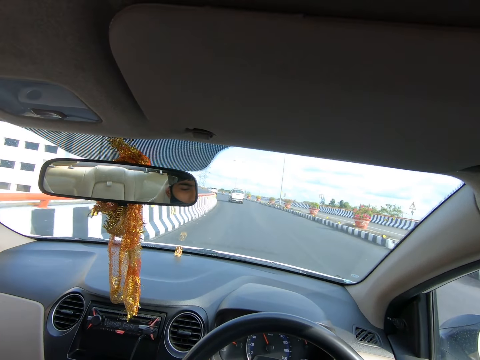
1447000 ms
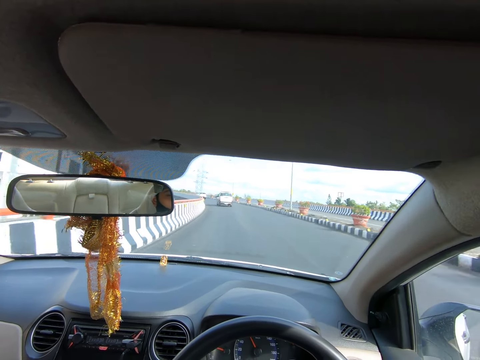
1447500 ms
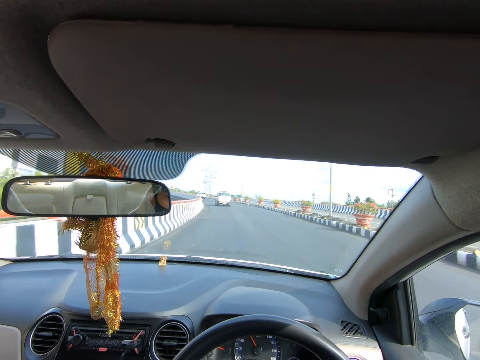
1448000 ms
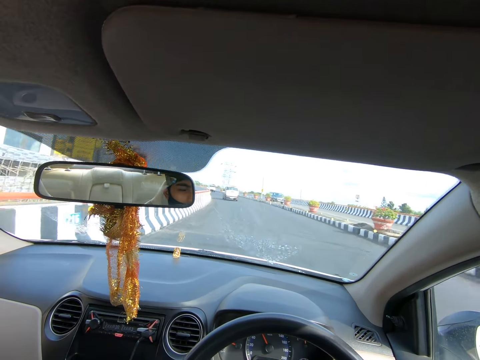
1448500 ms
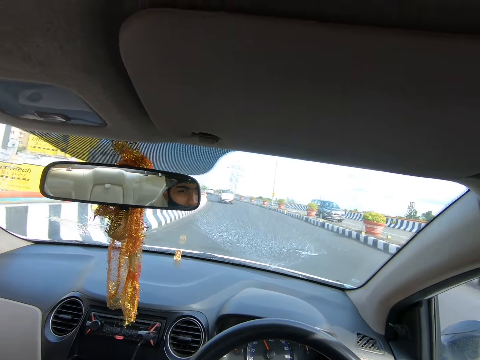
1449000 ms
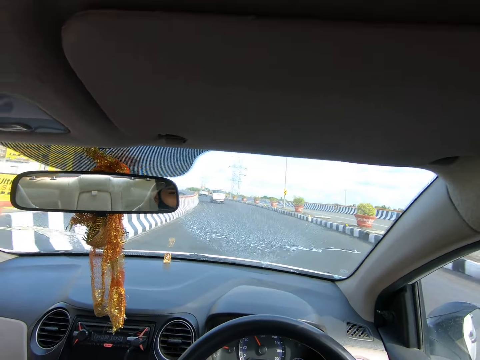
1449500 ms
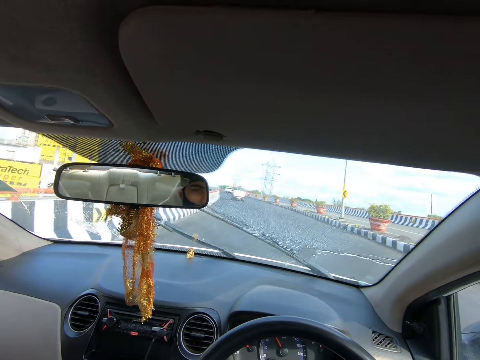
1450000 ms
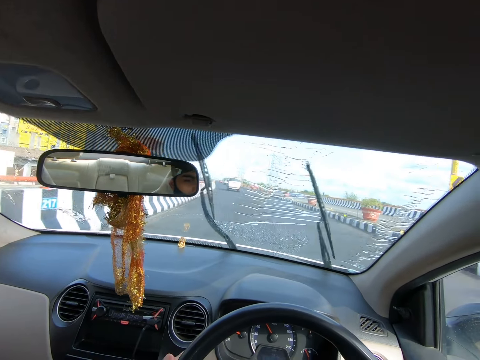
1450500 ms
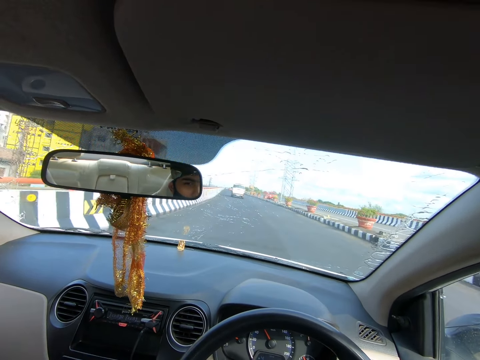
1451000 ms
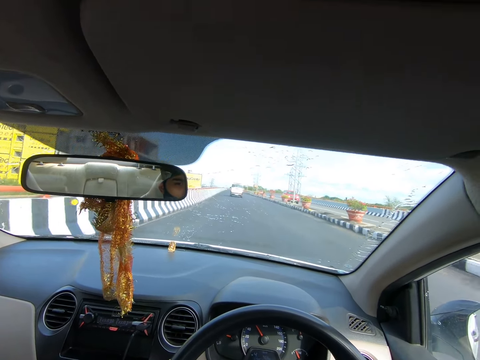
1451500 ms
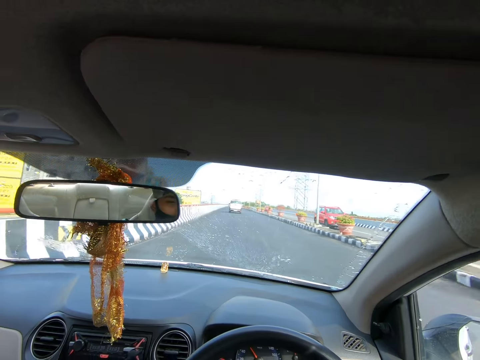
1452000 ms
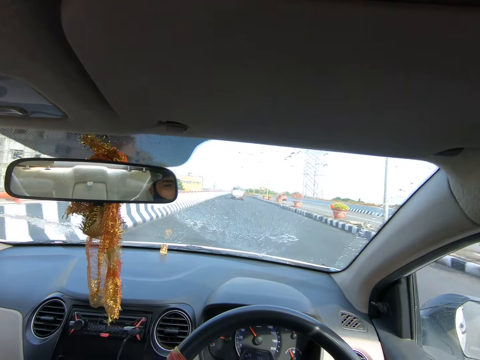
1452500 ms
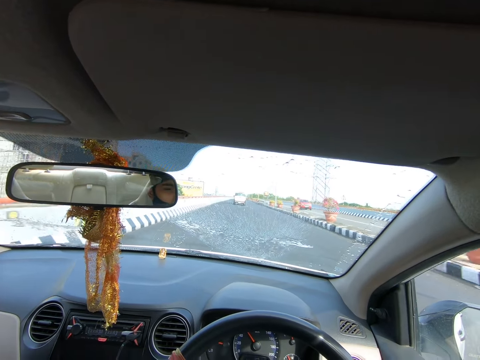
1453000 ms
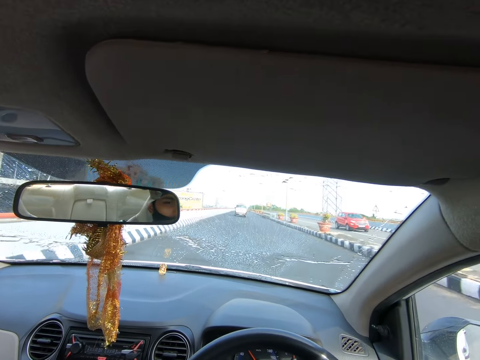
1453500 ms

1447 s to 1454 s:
The camera wearer cleans the windscreen with a wiper blade and water.

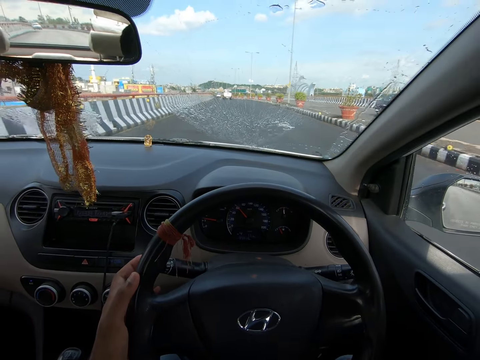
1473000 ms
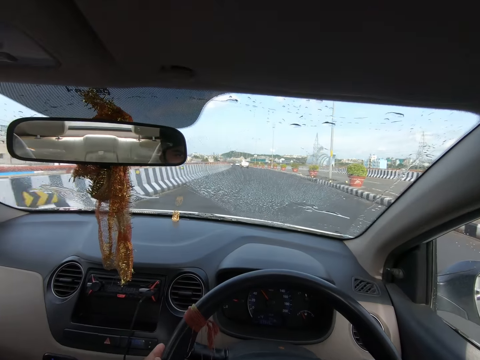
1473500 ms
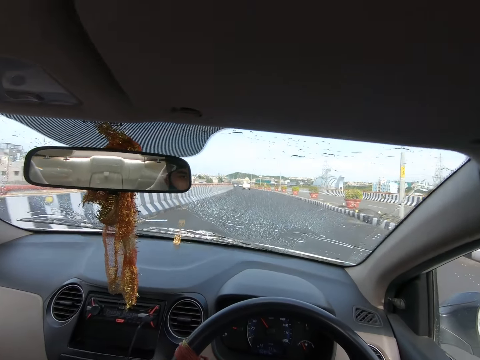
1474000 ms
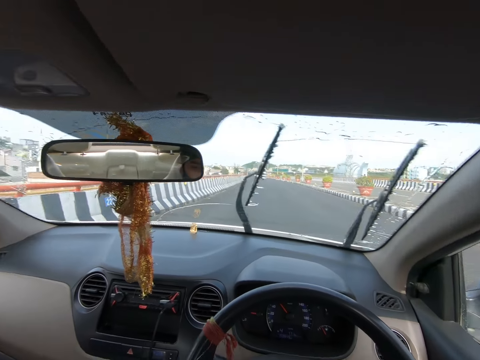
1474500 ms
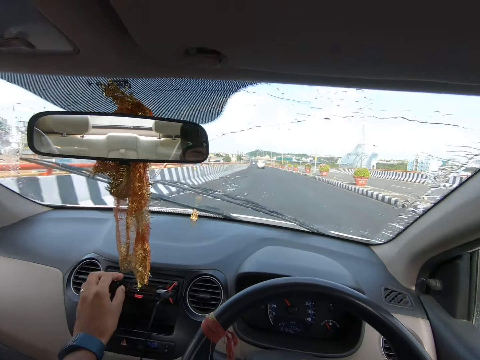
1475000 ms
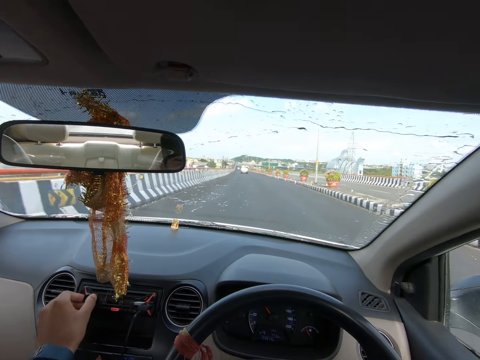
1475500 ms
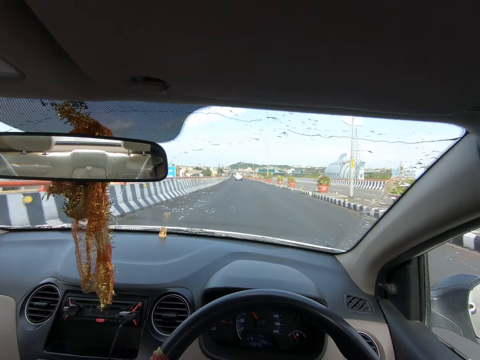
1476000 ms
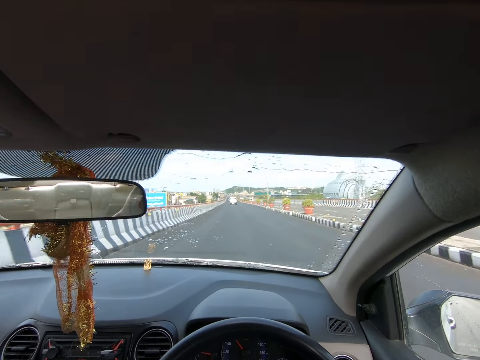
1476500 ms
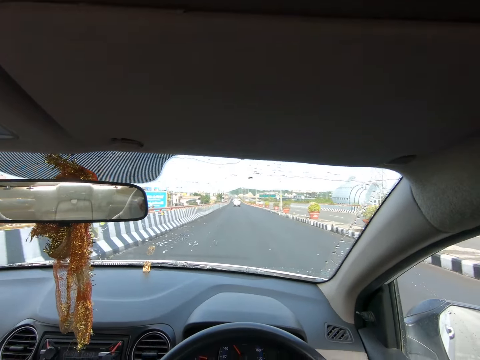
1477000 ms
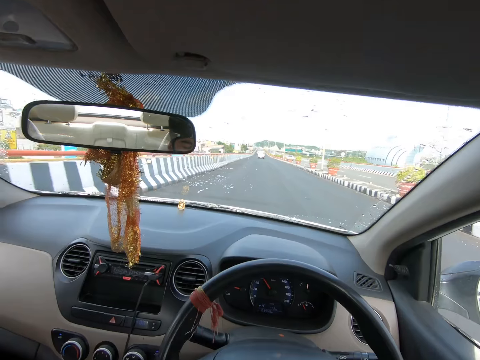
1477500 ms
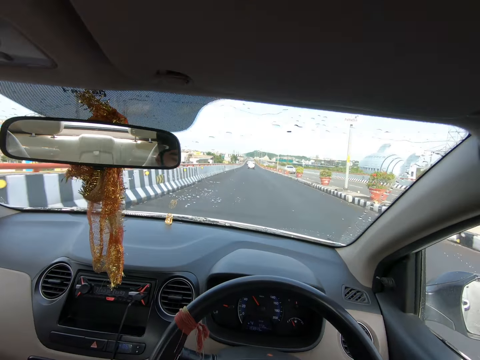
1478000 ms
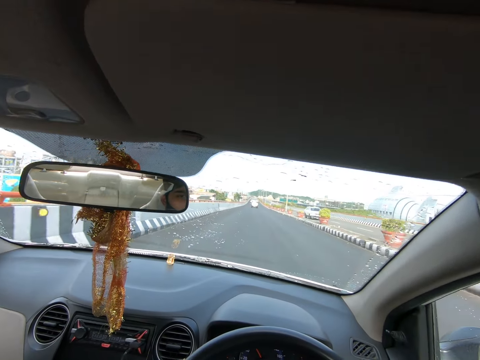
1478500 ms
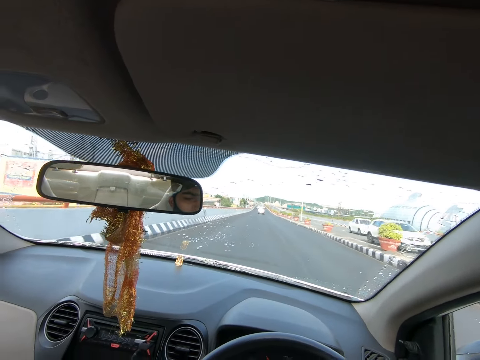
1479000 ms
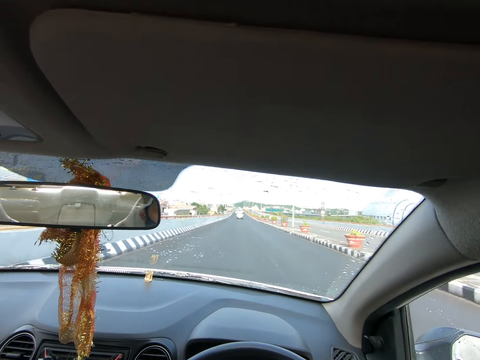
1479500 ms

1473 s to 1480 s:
The camera wearer turns the car stereo with his left hand.

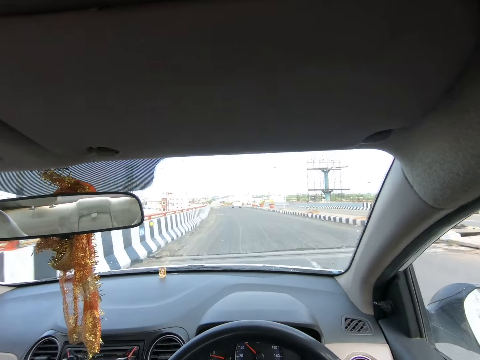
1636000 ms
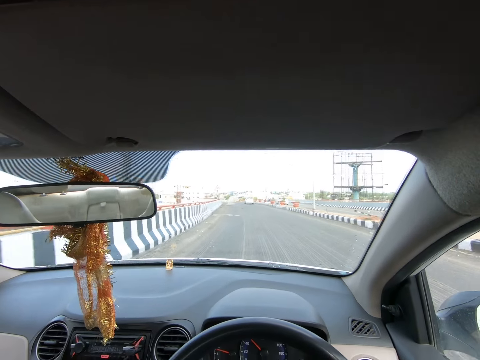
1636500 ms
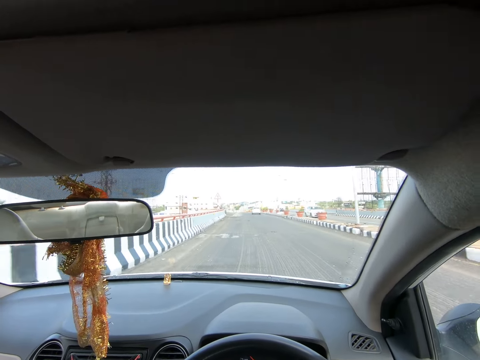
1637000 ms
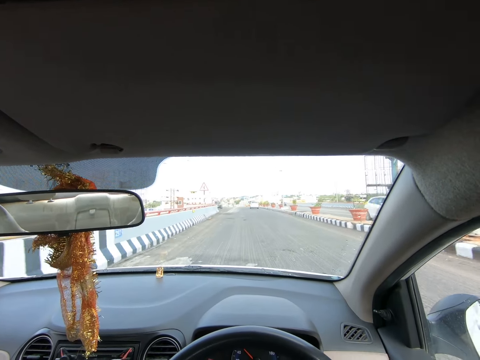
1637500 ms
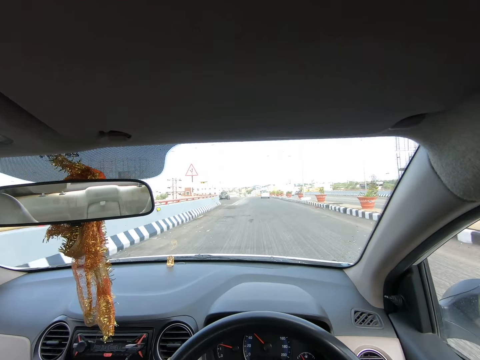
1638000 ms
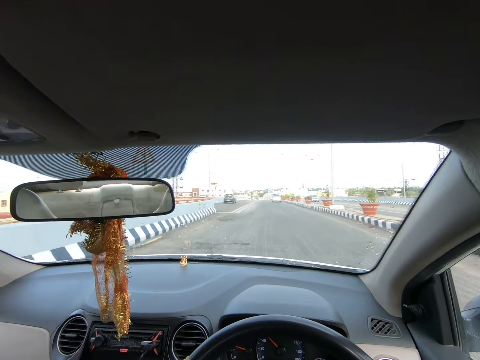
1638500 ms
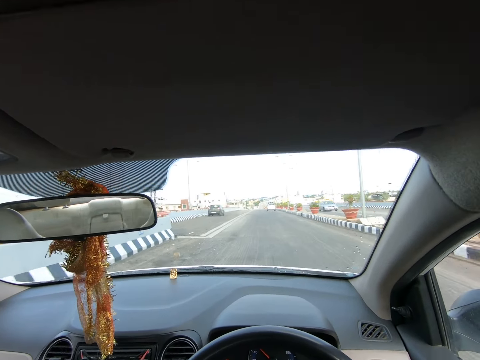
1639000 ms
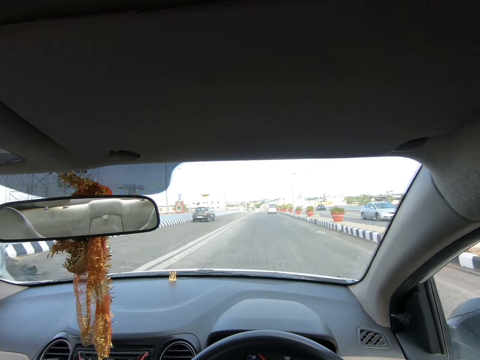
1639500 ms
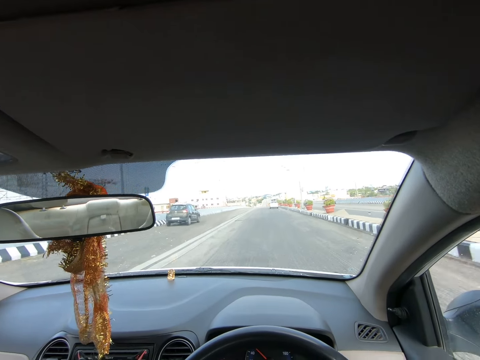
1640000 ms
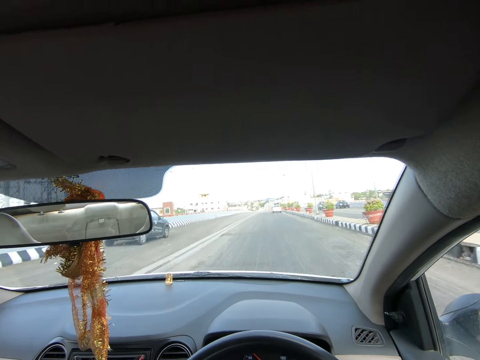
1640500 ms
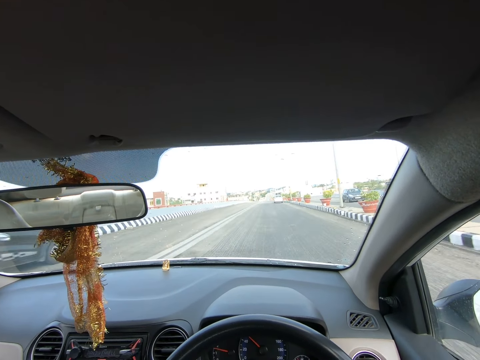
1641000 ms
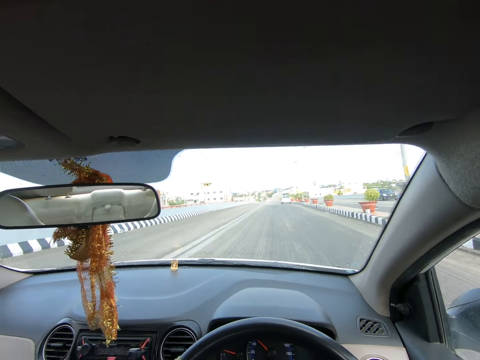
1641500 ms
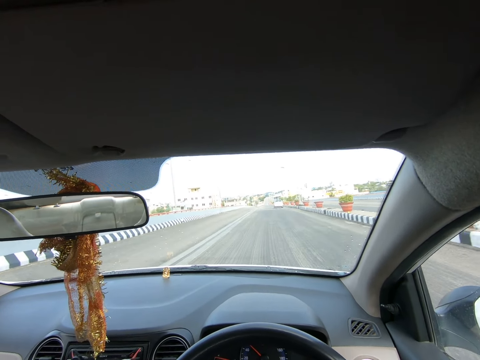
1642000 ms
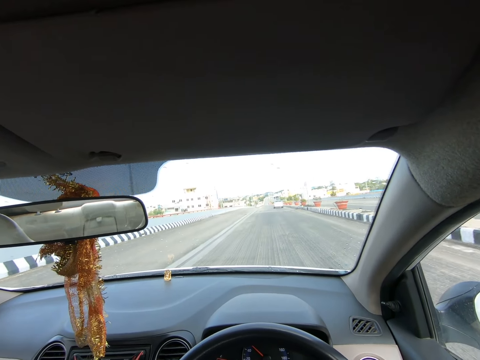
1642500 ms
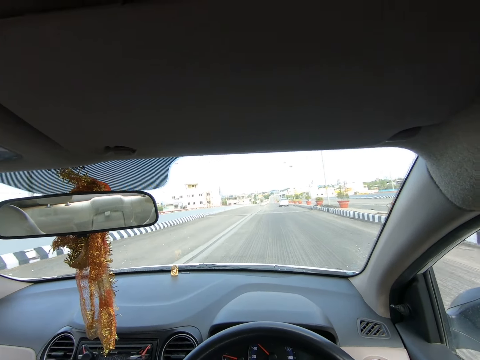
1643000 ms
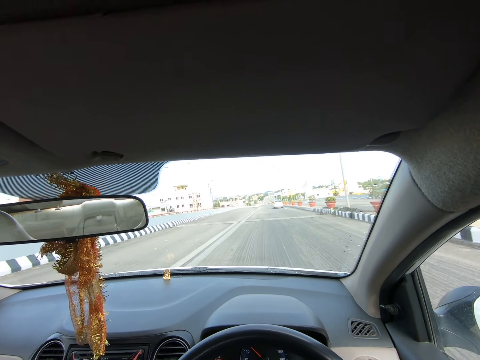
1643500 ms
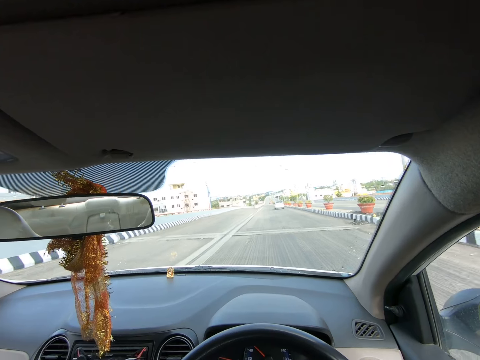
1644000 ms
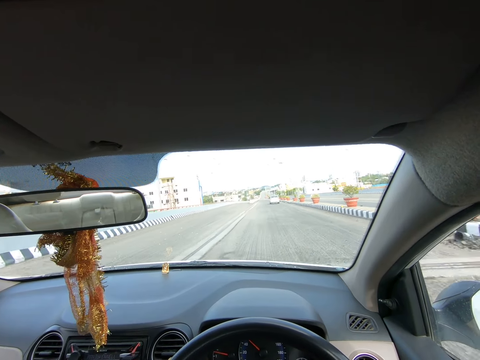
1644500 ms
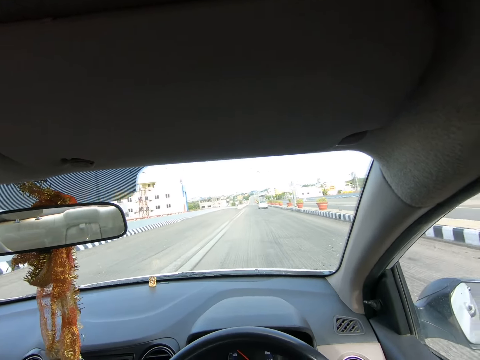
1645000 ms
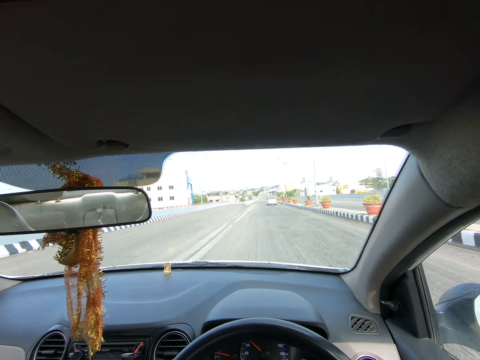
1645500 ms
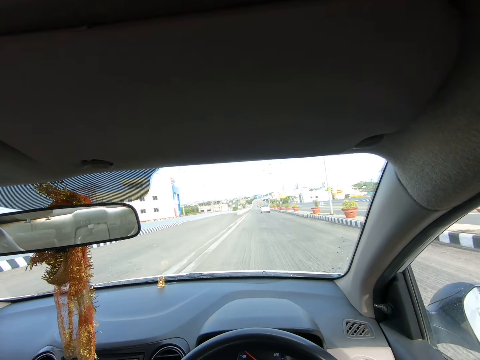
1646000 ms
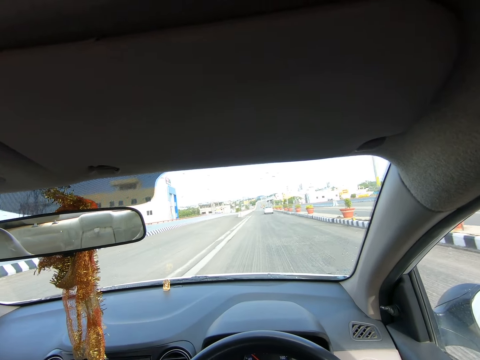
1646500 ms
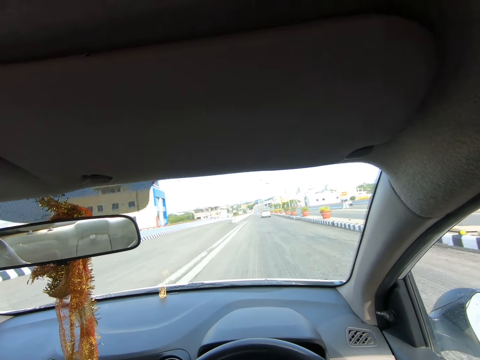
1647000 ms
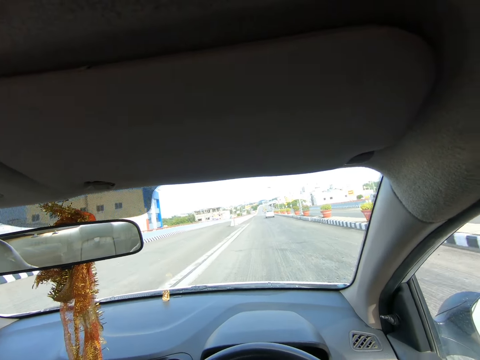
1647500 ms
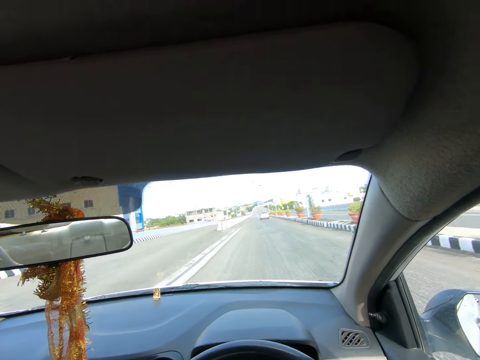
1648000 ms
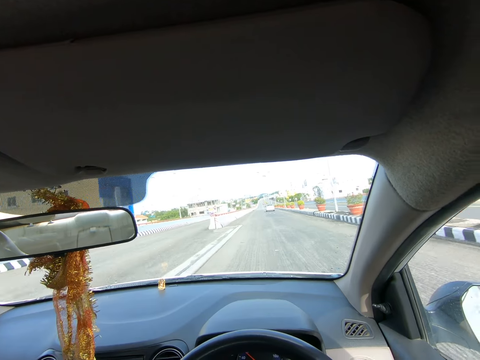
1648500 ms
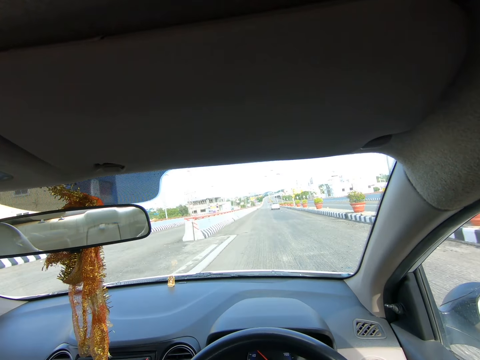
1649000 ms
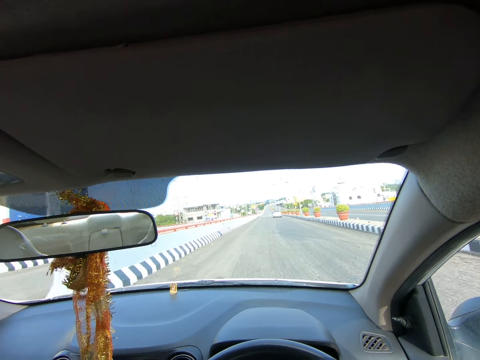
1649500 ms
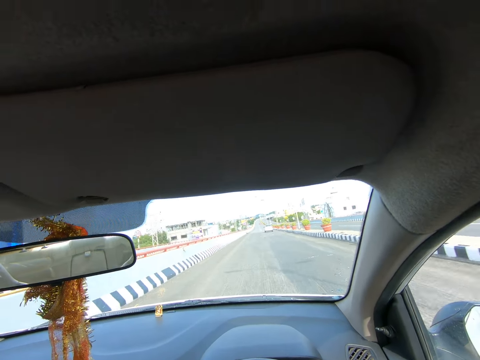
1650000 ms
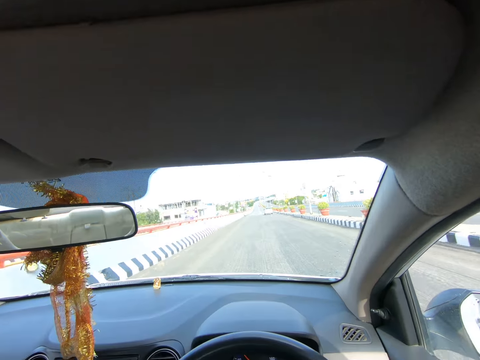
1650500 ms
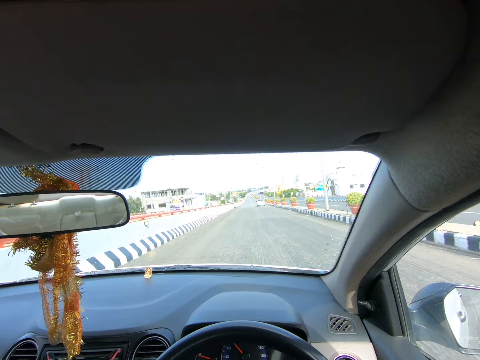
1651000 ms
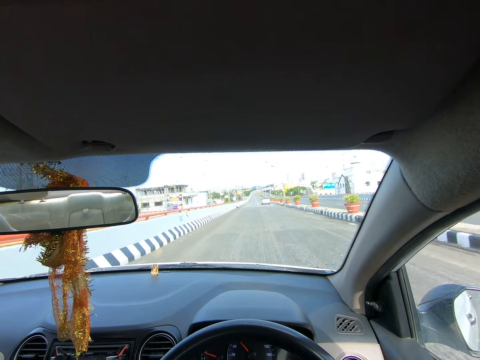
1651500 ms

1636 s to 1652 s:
A white car drives past the camera wearer. A silver car drives past the camera wearer. A black car drives past the camera wearer.
